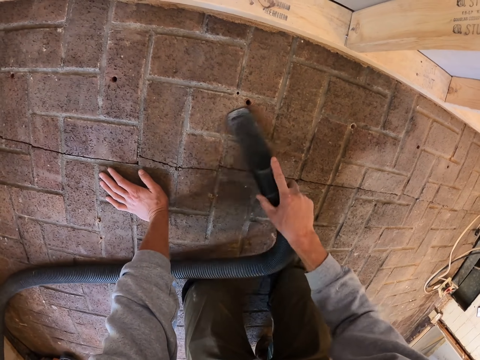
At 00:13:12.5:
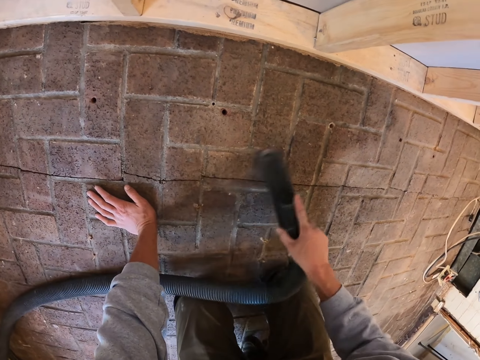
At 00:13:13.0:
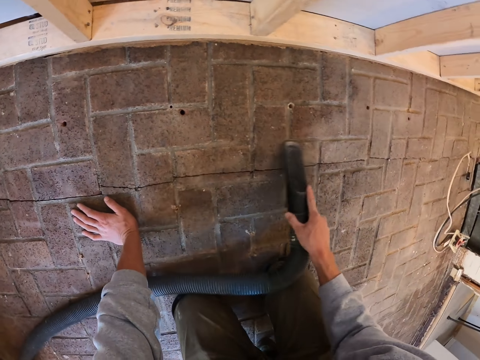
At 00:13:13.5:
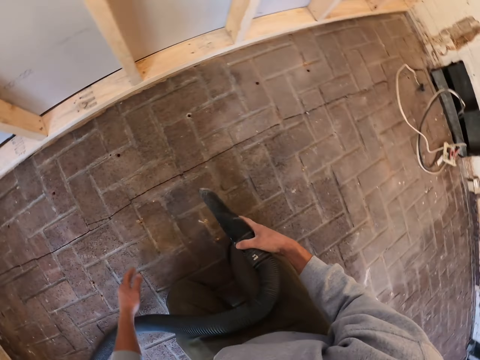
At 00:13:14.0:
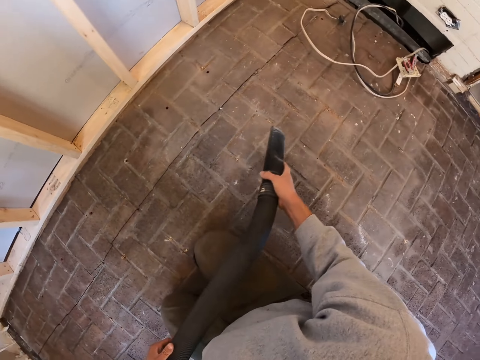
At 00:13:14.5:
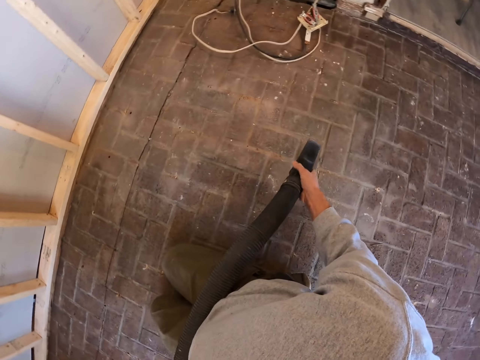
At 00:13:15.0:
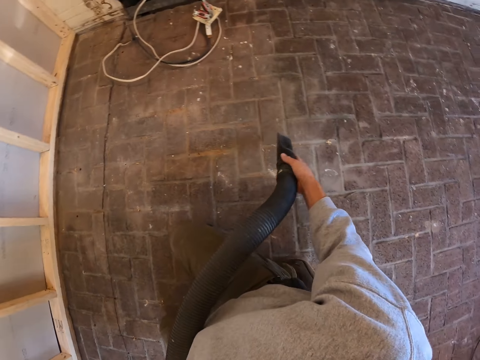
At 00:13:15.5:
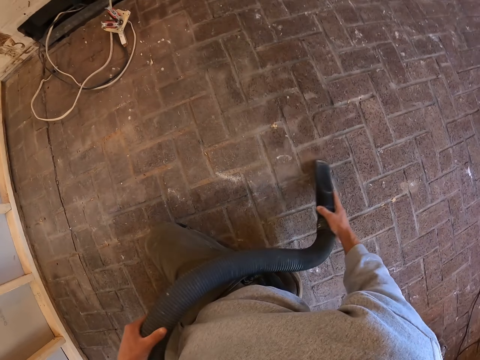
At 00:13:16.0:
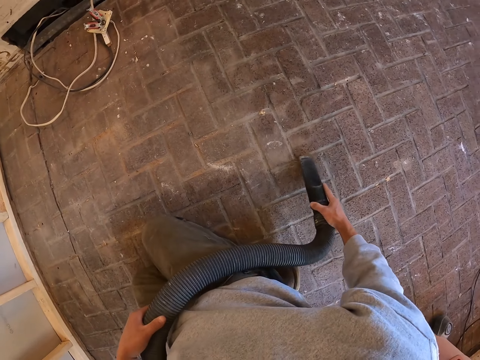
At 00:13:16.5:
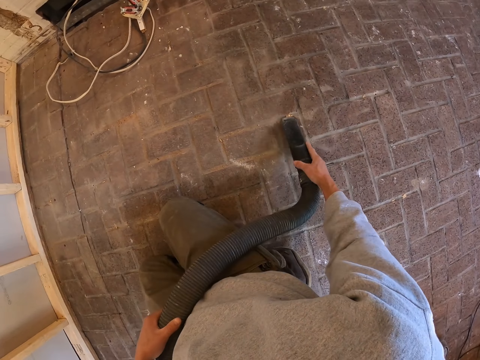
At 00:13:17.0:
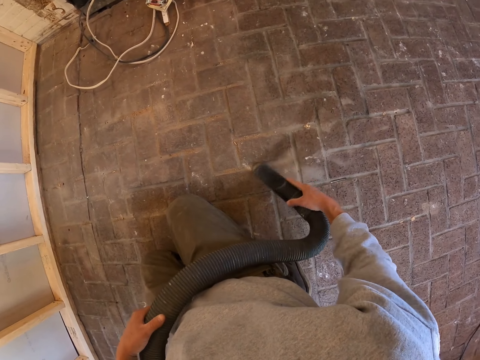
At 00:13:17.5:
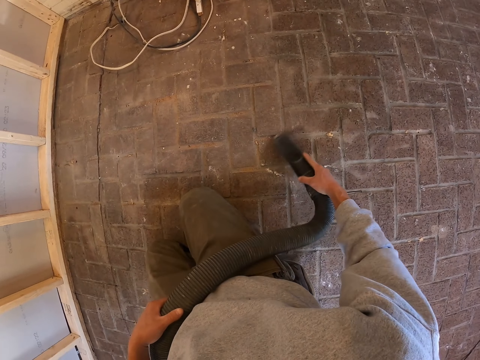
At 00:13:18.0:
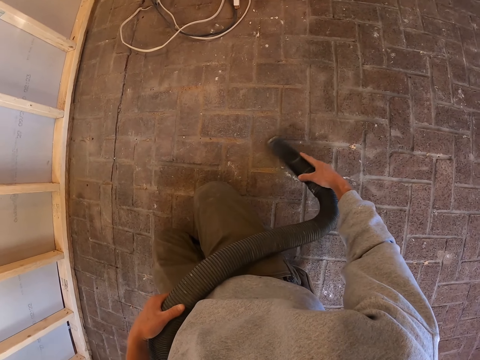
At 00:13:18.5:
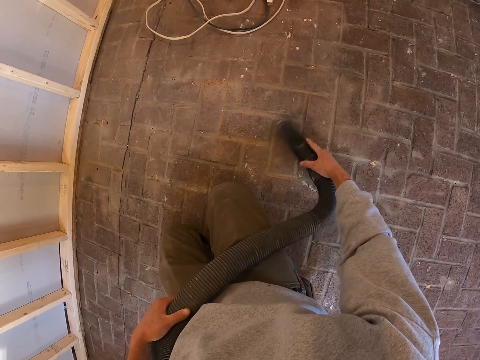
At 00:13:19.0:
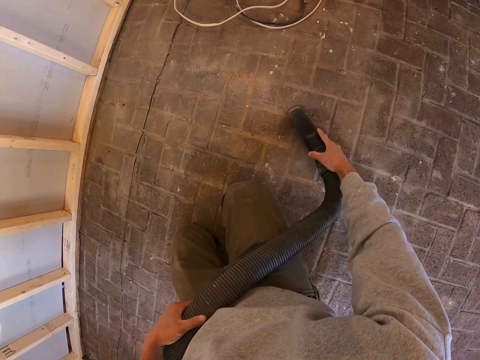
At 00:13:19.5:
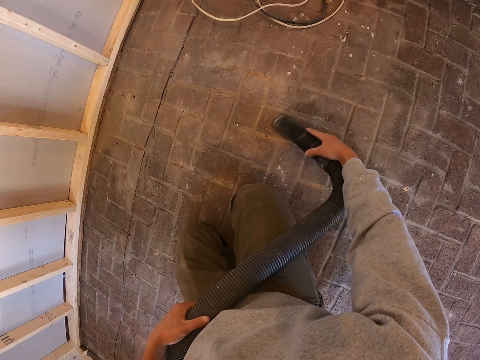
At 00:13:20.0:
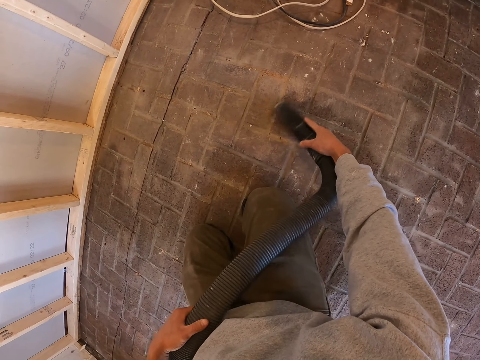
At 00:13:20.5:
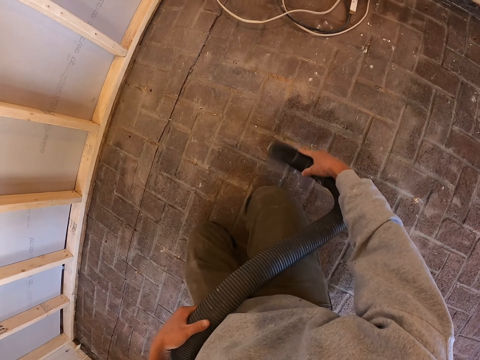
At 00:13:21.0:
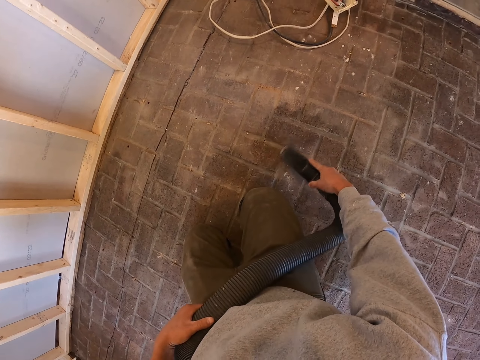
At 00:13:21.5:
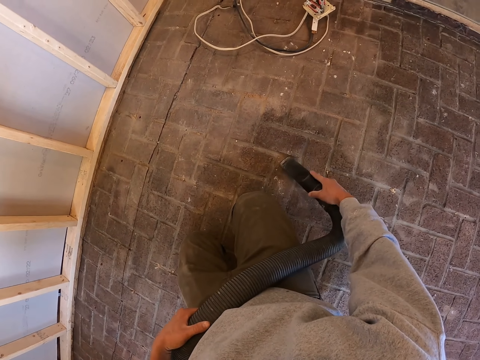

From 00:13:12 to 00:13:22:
The camera wearer holds the vacuum cleaner. They clean the floor.

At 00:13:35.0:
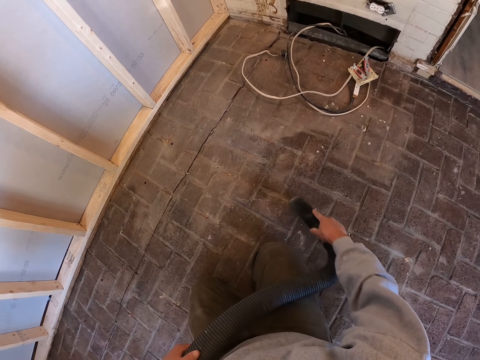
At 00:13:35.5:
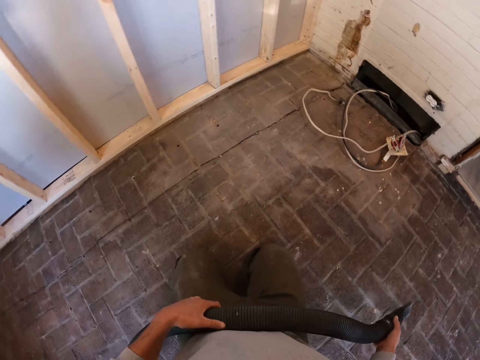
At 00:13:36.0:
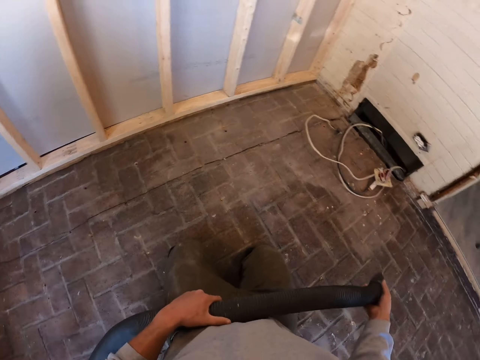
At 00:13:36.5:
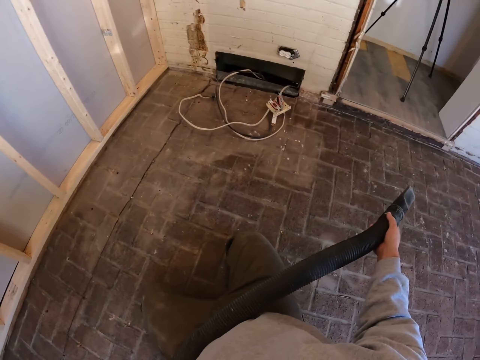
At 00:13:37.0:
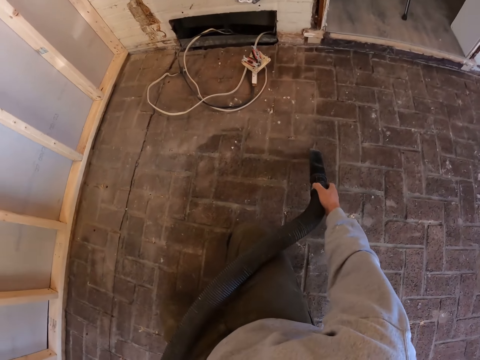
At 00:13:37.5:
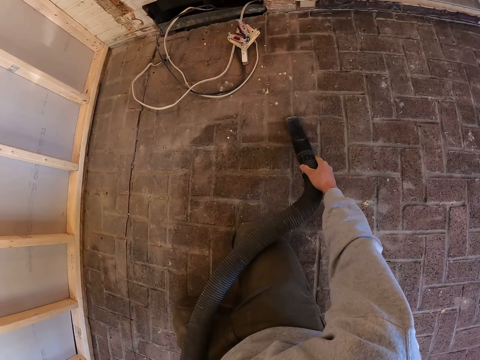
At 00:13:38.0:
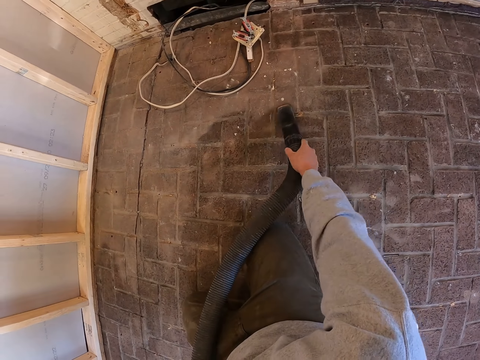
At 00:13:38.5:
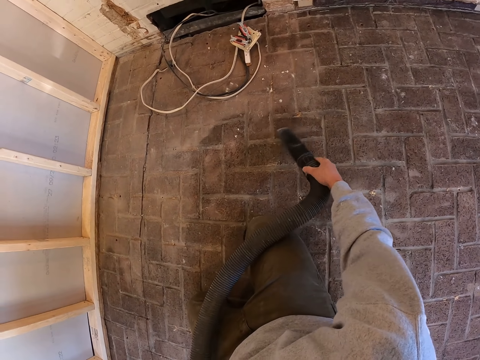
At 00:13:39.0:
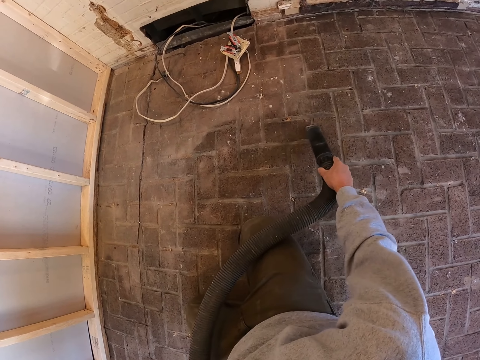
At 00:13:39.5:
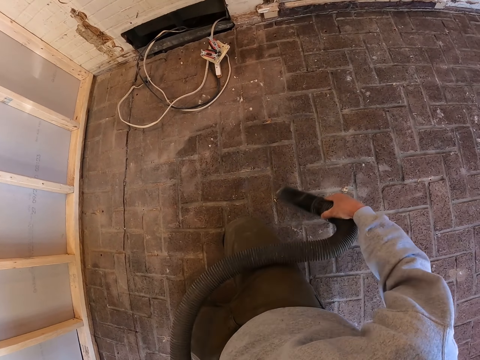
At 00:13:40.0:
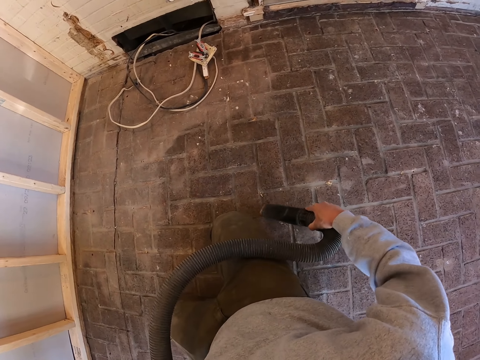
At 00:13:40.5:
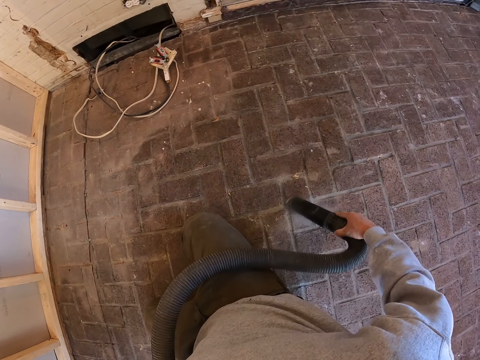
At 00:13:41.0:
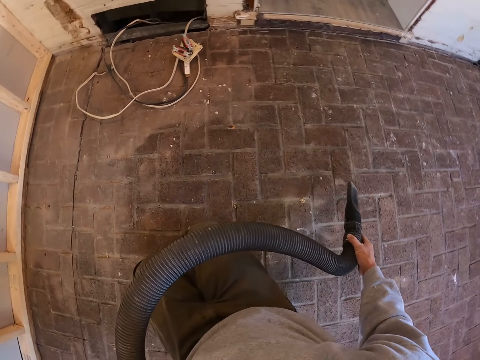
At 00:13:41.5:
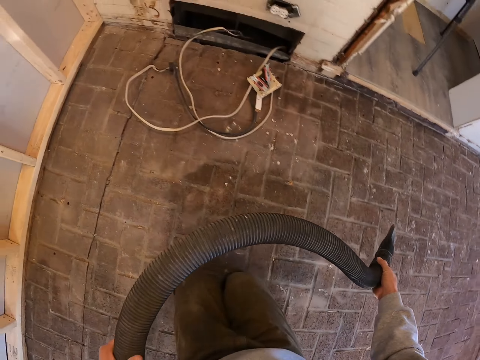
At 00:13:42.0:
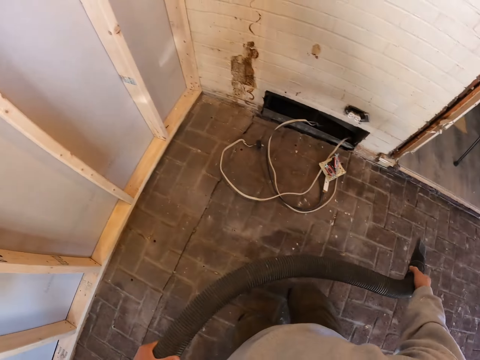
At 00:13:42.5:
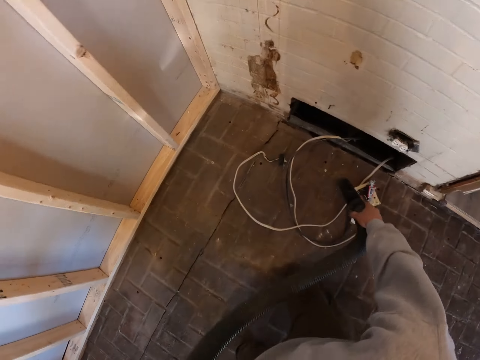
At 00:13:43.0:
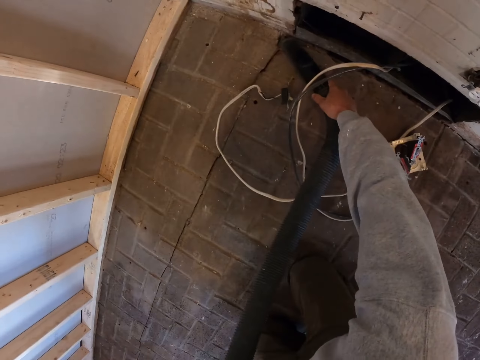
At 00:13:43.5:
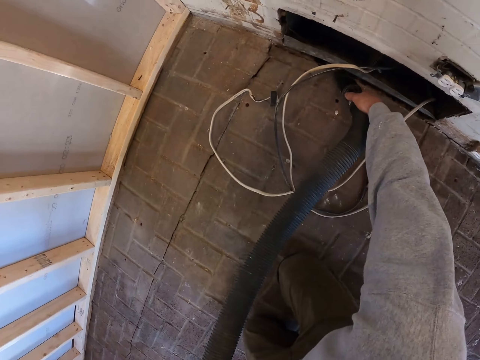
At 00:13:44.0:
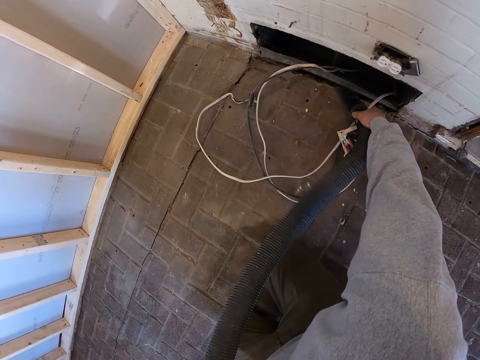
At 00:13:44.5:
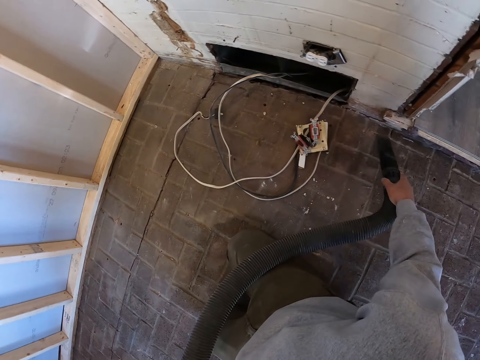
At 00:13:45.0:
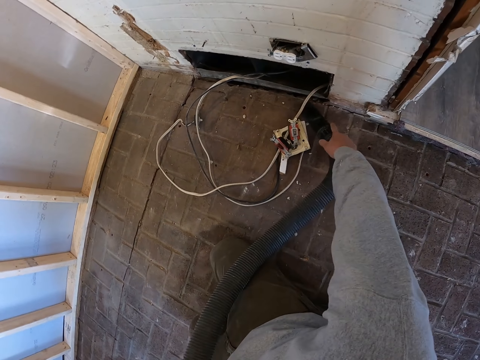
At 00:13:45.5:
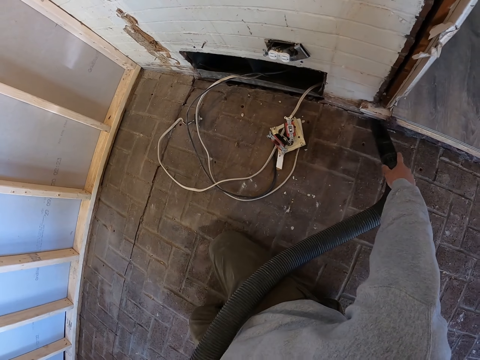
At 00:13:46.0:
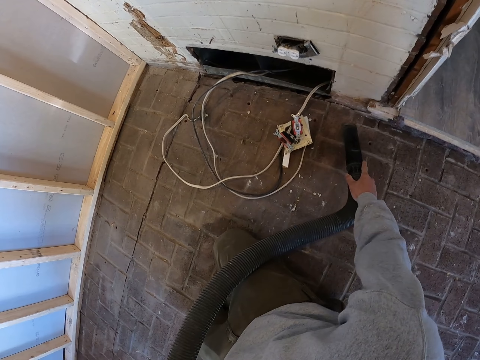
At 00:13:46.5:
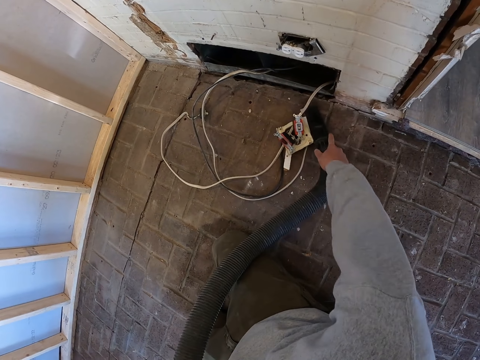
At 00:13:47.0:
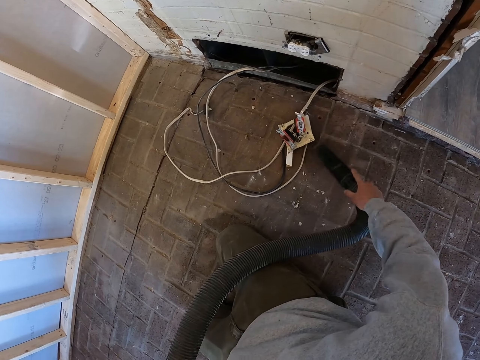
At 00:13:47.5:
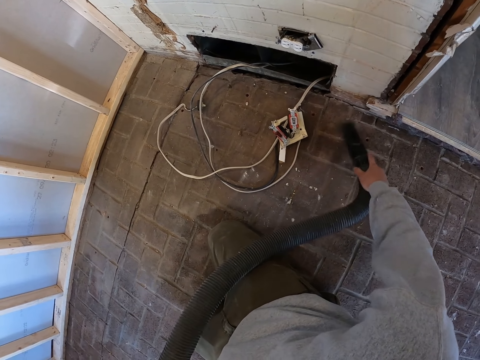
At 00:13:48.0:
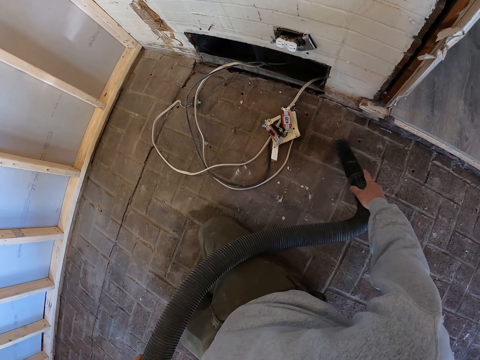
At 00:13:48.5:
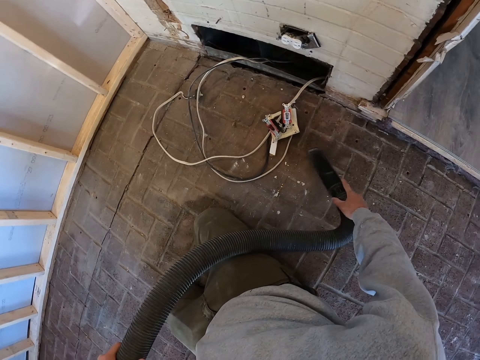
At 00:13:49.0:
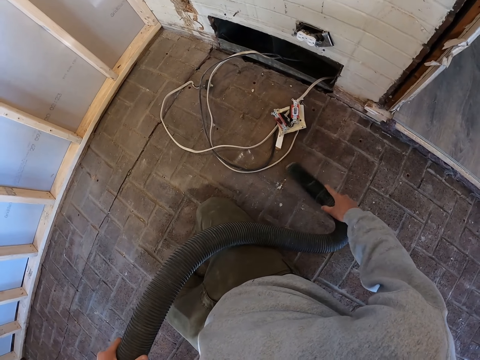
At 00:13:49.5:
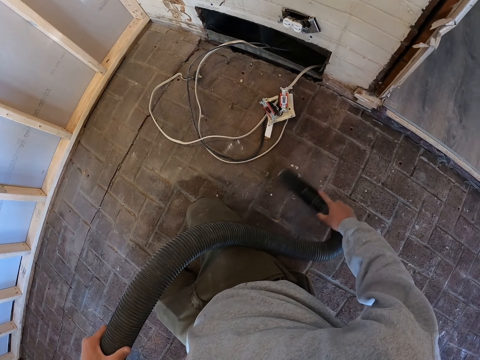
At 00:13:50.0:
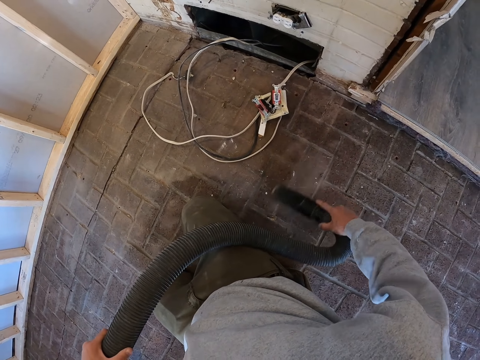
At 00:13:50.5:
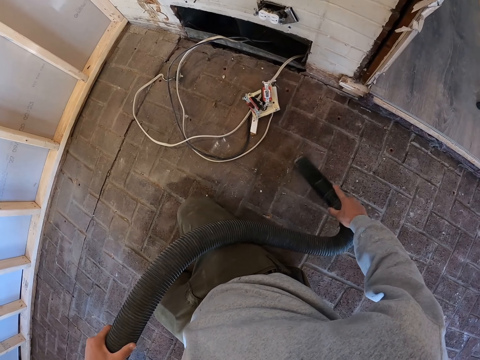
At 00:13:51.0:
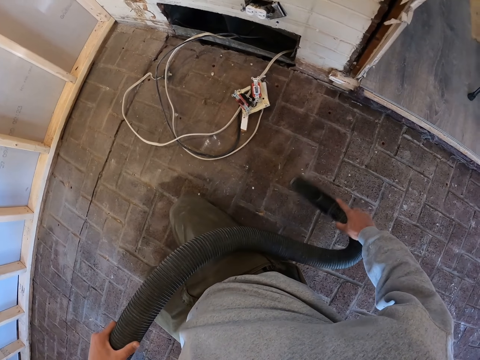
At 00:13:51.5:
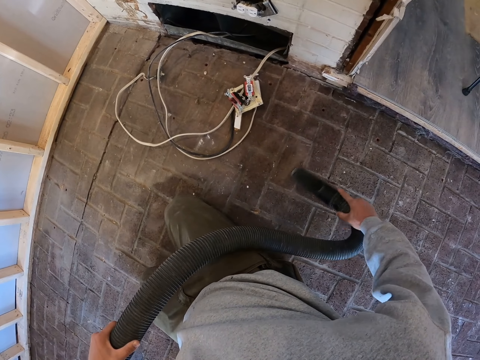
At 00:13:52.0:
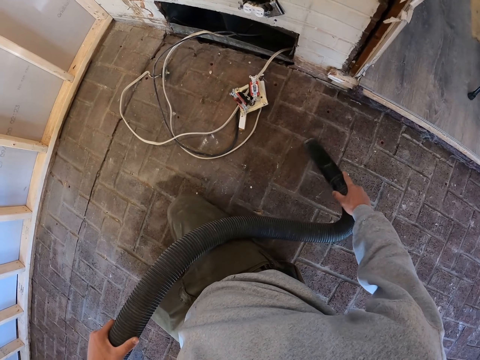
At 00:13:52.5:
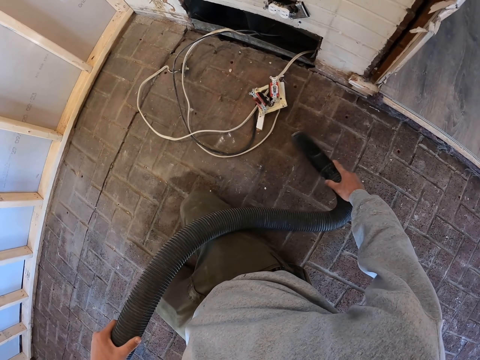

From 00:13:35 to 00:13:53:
The camera wearer holds the vacuum cleaner. They clean the floor. They hold the vacuum cleaner. They clean the floor.
